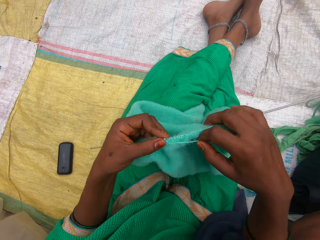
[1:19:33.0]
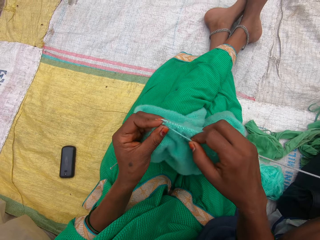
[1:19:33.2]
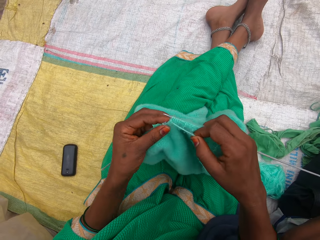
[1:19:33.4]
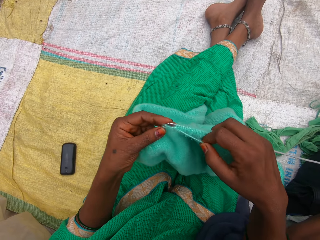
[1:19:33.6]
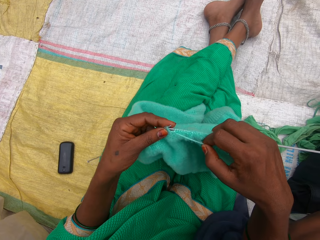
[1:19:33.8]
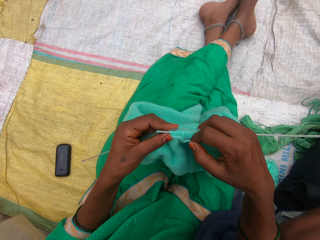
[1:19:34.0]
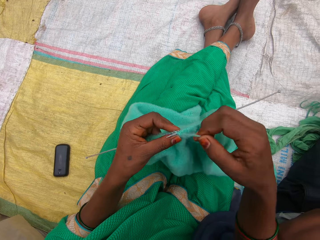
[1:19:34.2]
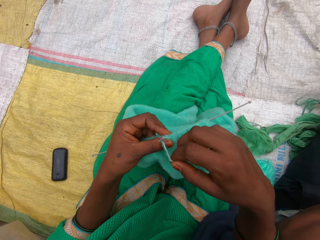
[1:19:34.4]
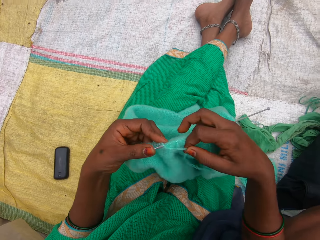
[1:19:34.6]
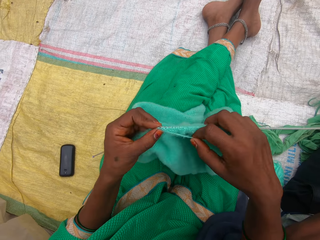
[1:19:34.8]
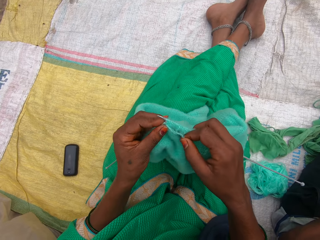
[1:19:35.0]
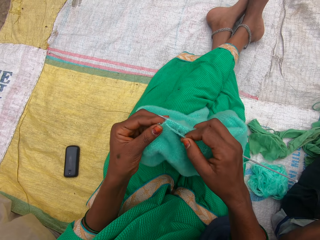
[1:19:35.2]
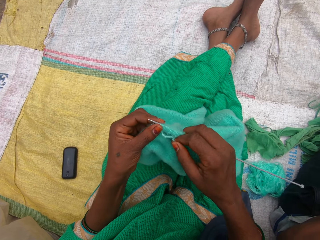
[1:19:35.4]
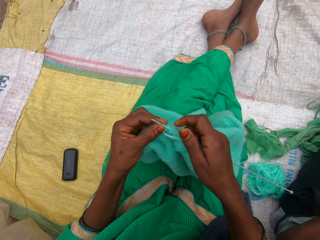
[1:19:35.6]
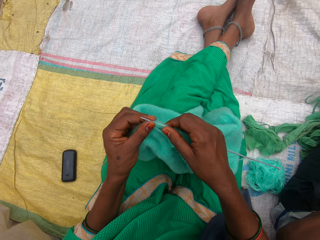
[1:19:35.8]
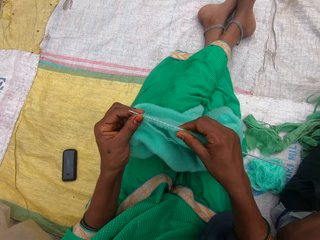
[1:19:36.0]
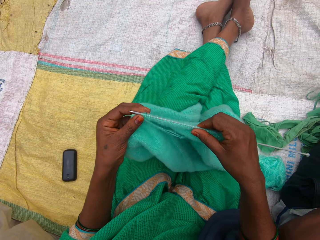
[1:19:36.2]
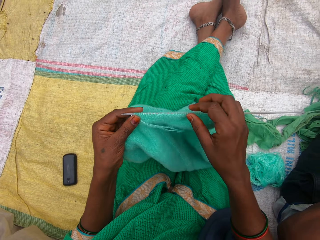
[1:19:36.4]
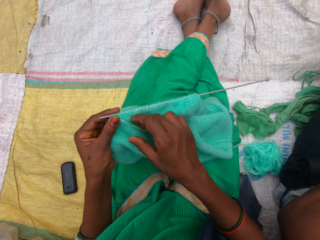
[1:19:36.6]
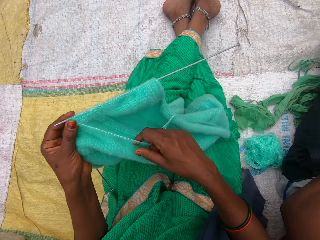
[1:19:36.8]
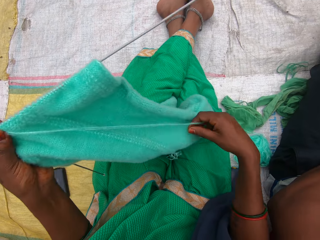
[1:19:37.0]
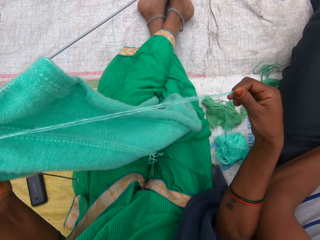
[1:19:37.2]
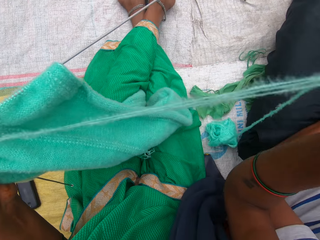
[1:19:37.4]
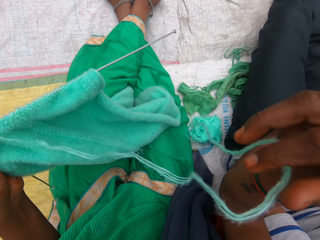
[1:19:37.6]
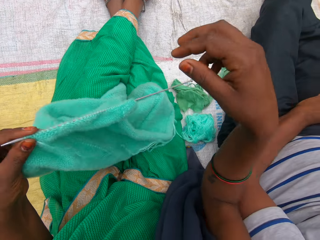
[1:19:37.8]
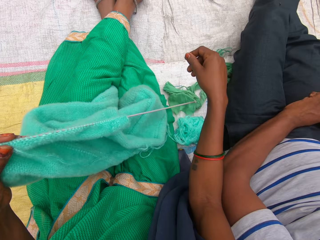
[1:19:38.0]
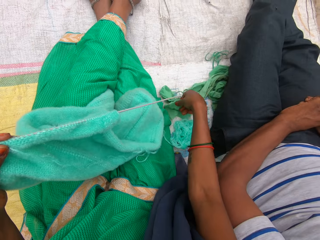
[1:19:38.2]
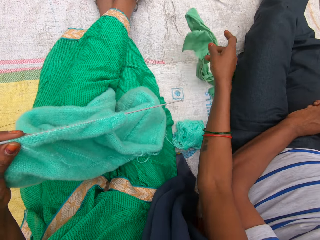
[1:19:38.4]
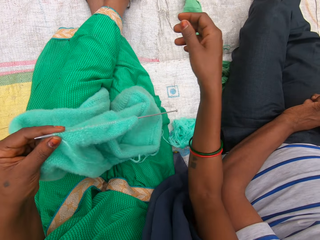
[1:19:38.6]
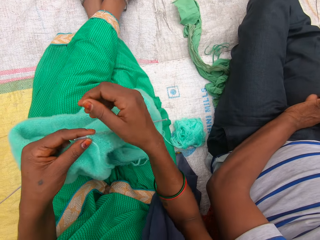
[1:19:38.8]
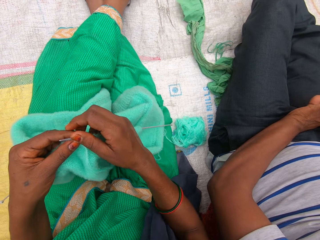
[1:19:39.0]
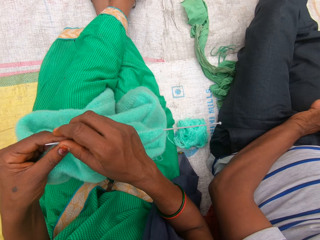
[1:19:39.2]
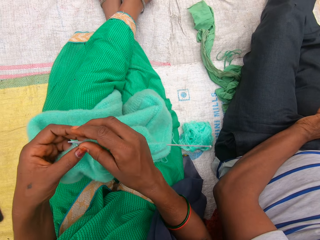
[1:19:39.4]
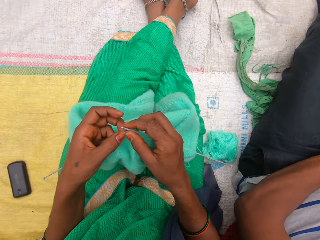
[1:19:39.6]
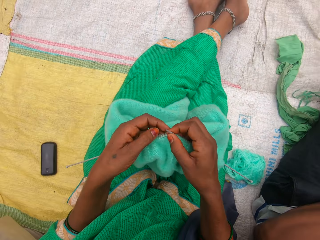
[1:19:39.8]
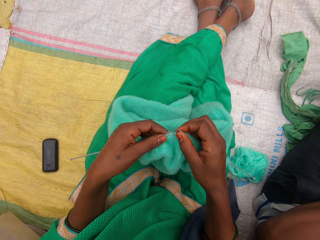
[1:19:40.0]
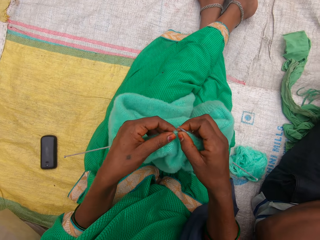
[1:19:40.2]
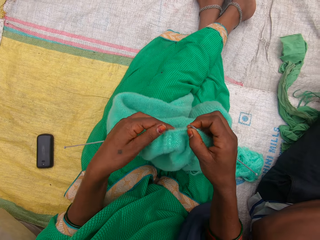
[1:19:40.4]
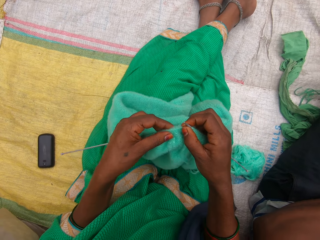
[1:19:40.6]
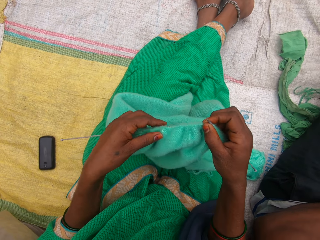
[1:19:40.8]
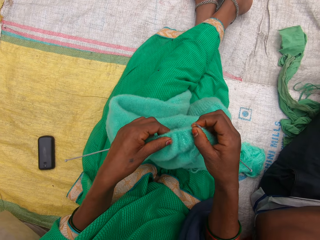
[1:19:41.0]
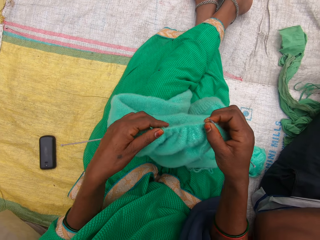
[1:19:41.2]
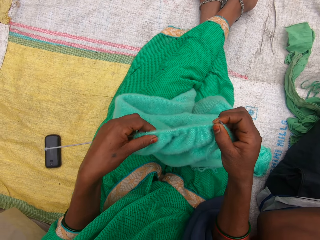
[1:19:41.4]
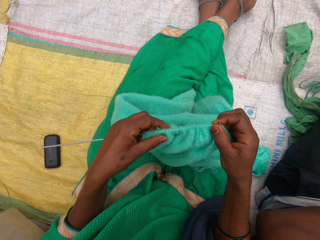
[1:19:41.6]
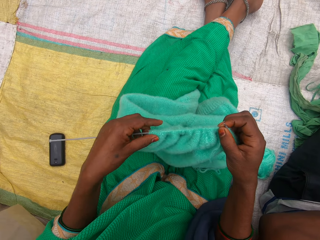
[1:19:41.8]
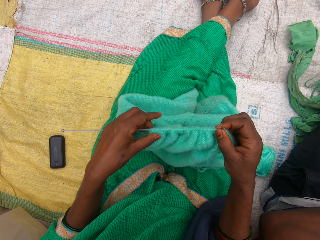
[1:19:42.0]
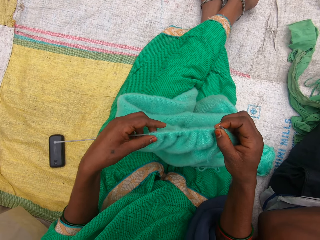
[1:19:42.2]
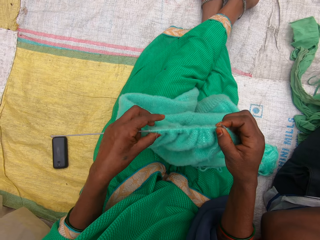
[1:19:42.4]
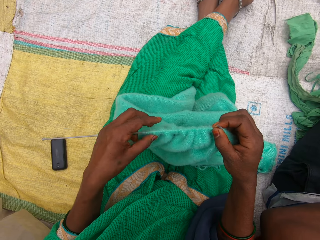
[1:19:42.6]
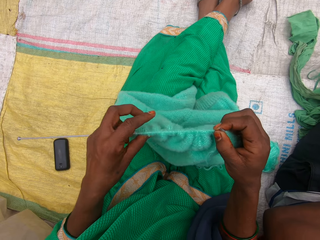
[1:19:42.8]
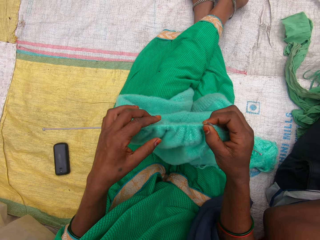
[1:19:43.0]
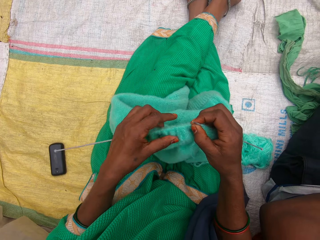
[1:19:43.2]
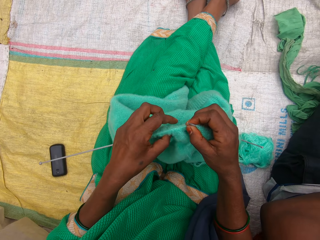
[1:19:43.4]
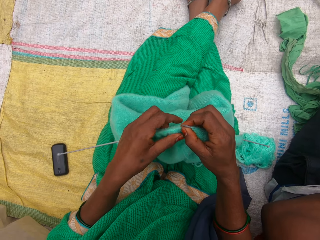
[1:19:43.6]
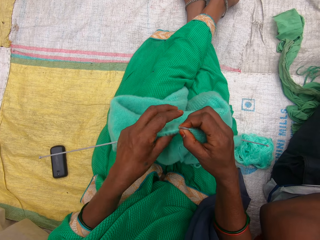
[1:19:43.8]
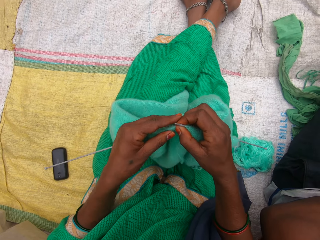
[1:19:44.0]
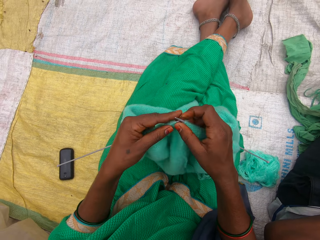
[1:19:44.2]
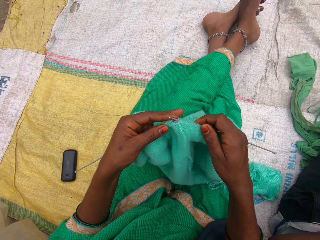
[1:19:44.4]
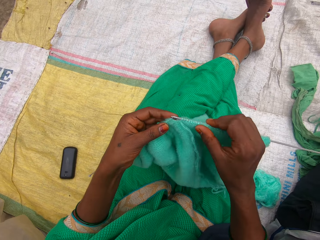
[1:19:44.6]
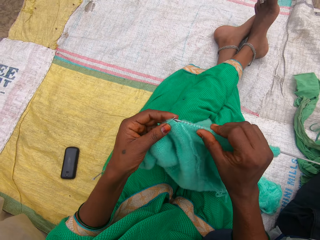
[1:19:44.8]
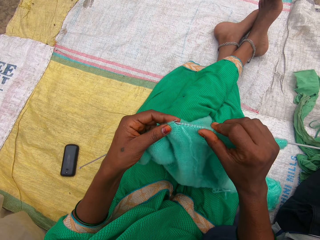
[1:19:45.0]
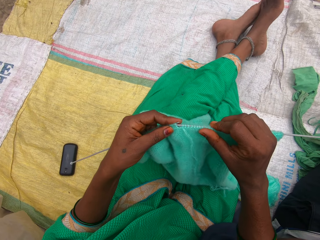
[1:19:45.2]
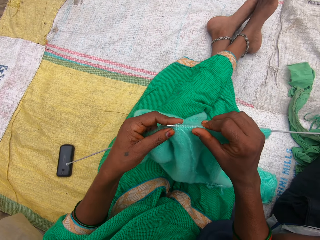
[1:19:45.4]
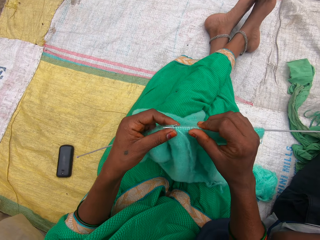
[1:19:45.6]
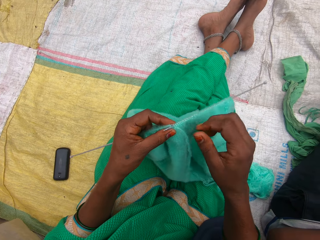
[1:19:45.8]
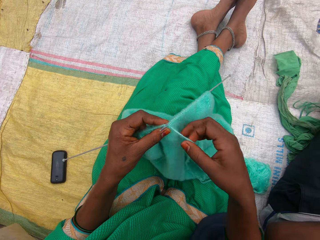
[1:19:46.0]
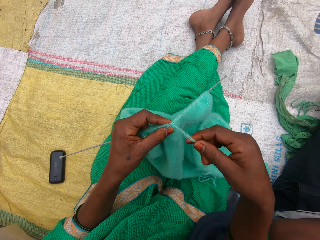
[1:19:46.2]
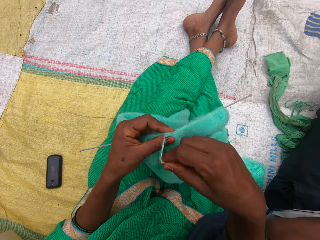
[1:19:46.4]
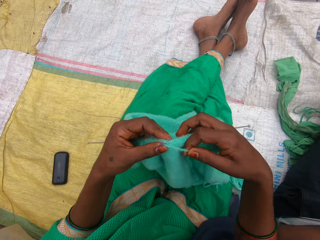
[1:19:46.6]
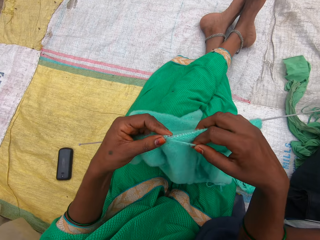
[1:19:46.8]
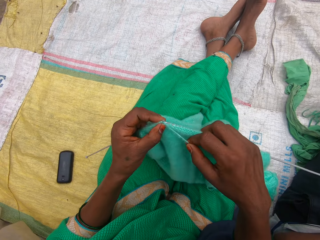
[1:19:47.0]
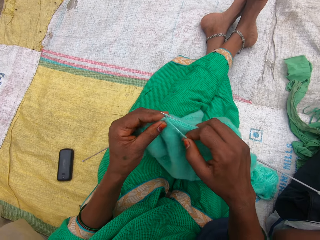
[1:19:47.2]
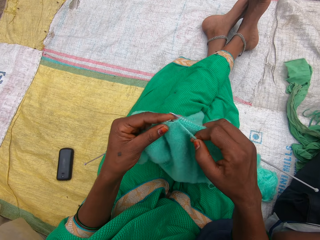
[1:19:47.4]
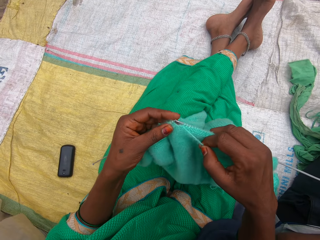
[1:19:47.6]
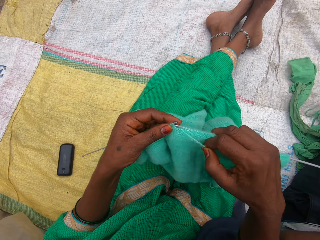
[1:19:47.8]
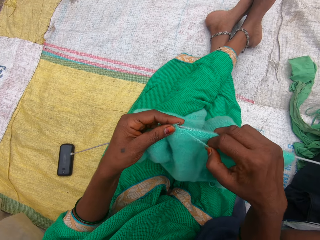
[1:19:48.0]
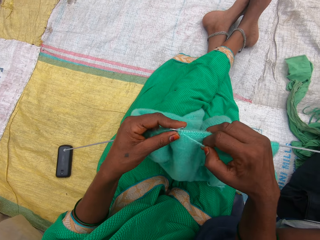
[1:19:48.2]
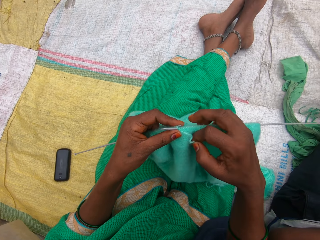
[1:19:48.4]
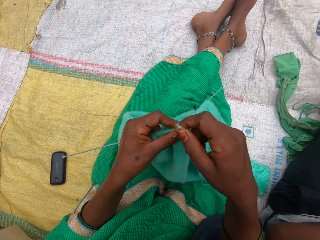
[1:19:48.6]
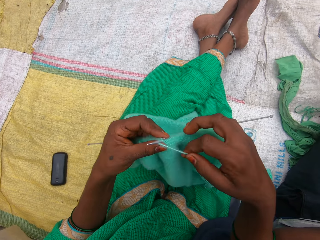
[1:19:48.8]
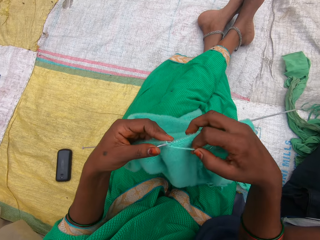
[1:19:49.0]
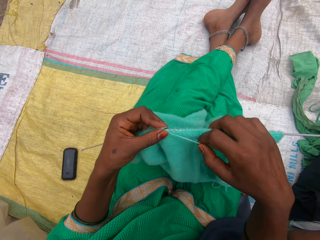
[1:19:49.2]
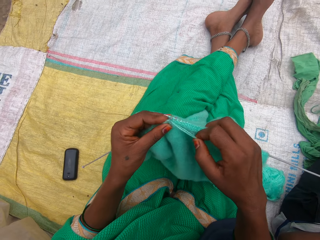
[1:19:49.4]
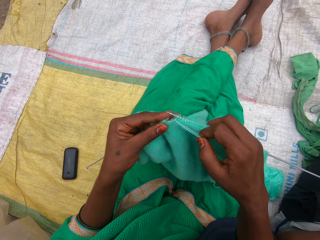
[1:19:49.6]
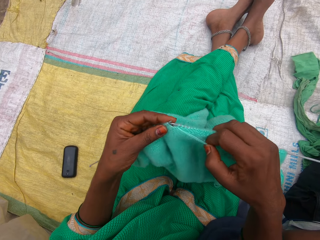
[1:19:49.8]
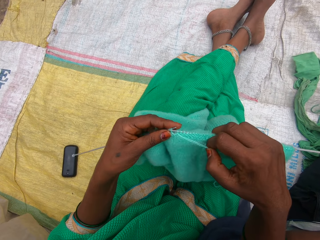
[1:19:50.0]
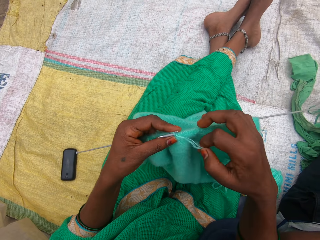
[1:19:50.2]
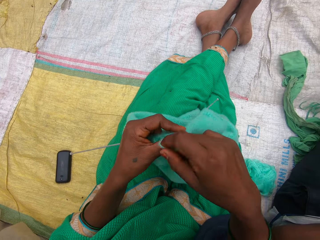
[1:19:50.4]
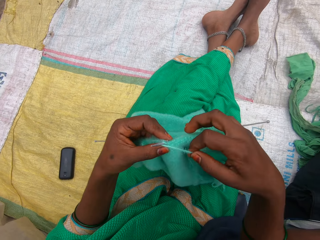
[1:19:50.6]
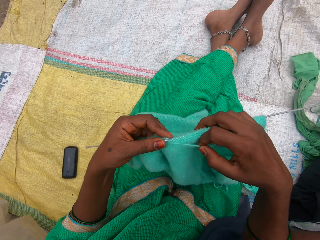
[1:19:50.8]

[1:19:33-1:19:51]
The camera wearer straightens the fabric. A person sits on the sack mat. The camera wearer spreads the thread. She pulls the yarn with her right hand and raises the yarn towards her face with her left hand. She moves a rag from her side with her right hand. She adjusts the fabric. She knits the yarn with both hands.

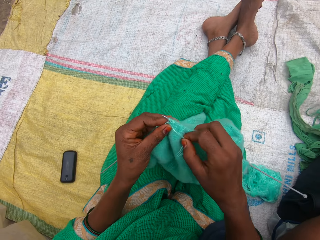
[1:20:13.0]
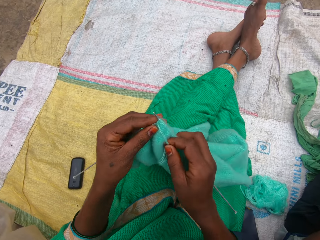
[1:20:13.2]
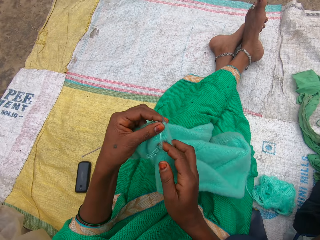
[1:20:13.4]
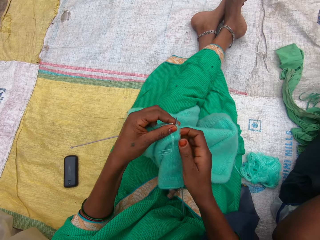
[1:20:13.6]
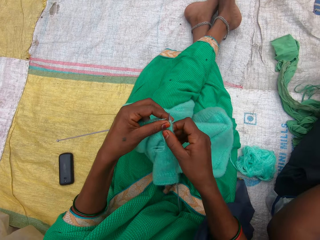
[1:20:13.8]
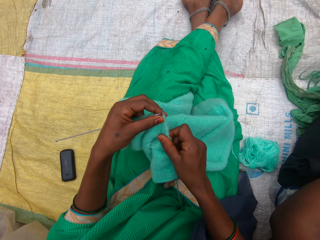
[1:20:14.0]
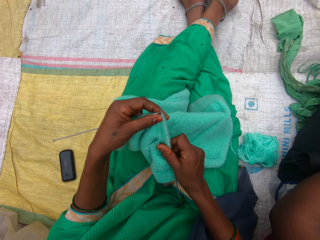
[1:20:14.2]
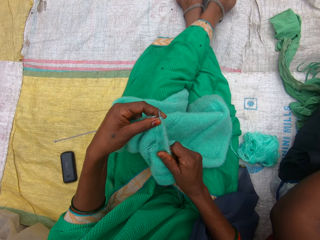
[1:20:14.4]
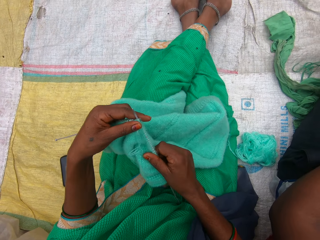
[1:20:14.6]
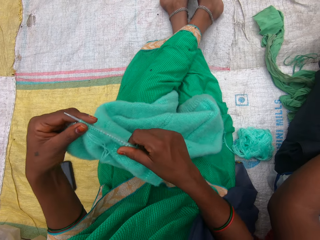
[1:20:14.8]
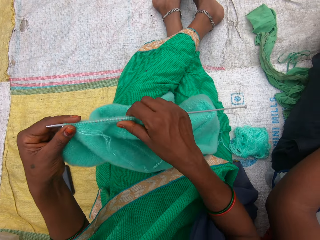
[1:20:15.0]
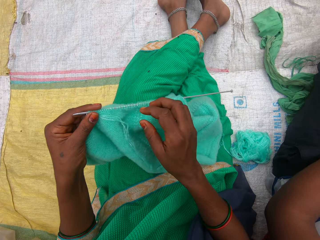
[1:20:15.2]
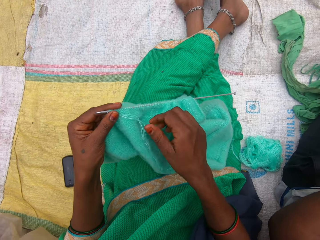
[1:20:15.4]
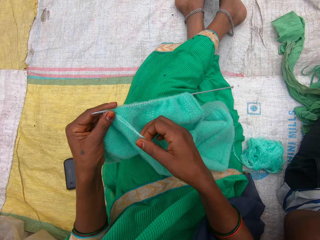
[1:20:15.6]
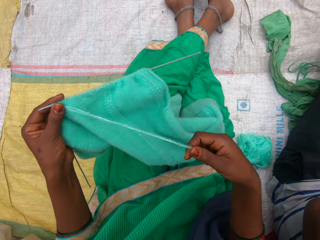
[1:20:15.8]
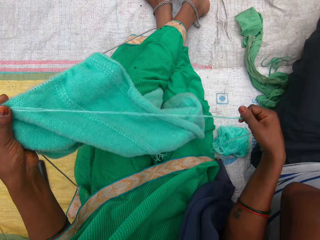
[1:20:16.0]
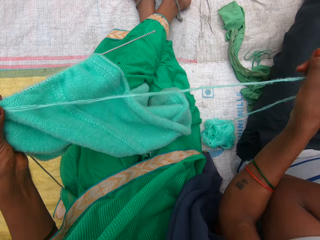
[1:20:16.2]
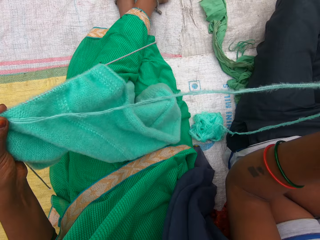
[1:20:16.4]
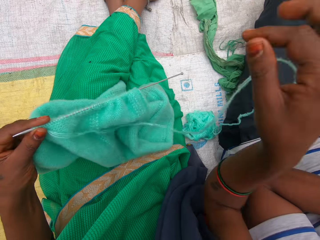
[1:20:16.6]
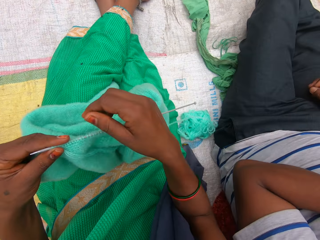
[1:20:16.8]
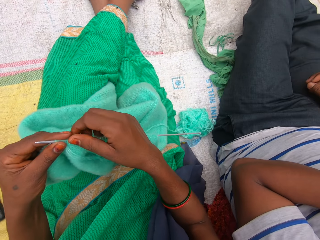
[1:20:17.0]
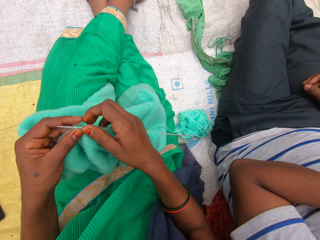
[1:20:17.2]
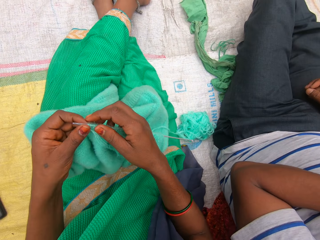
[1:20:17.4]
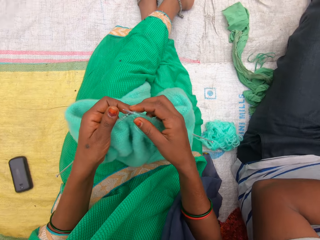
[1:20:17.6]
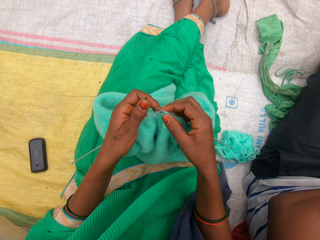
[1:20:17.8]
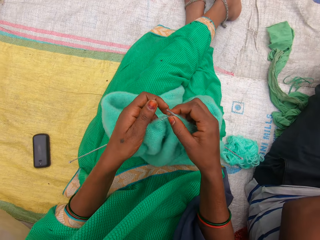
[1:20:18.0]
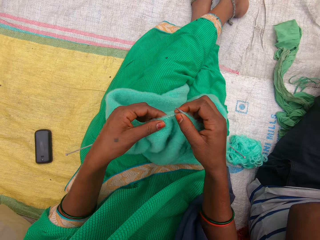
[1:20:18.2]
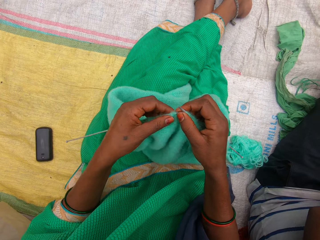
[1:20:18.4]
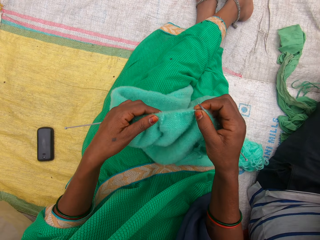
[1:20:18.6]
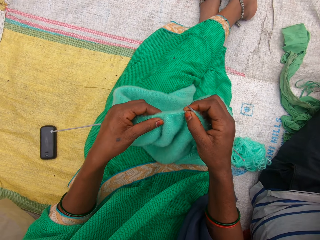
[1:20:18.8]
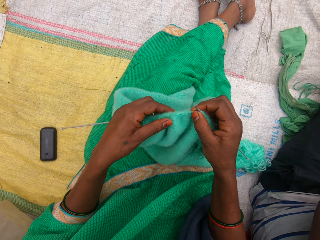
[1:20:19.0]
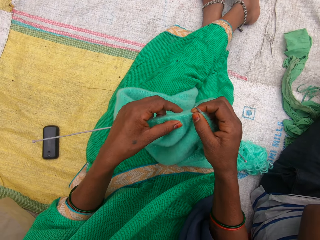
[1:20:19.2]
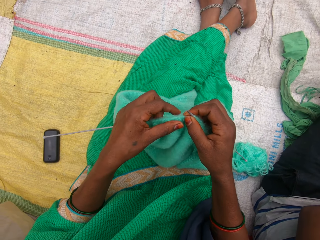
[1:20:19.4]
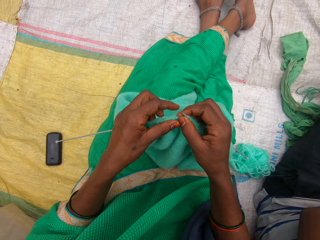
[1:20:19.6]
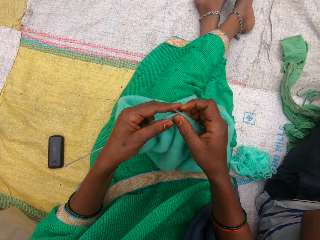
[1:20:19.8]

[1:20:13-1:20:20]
The camera wearer straightens the fabric. They straighten the thread. They straighten the fabric.
